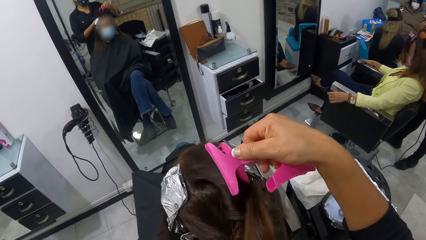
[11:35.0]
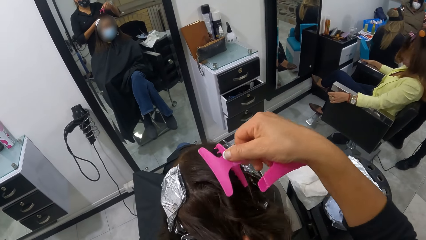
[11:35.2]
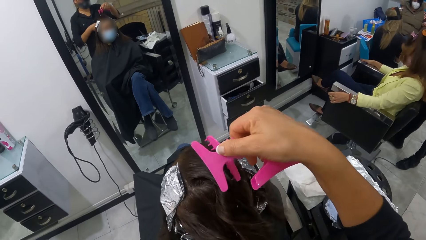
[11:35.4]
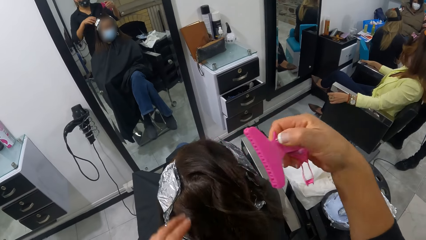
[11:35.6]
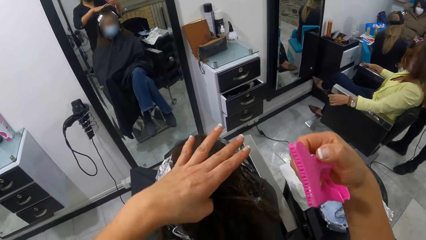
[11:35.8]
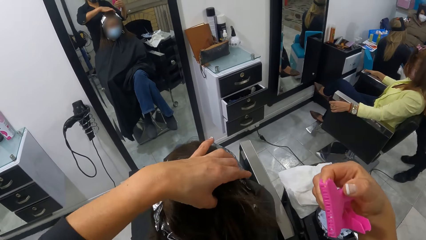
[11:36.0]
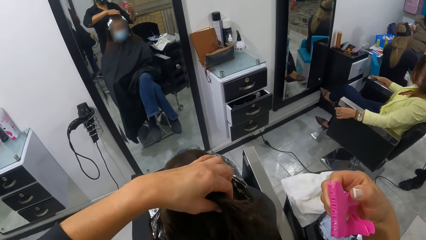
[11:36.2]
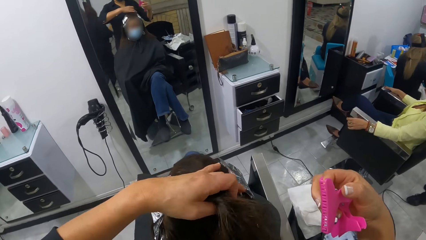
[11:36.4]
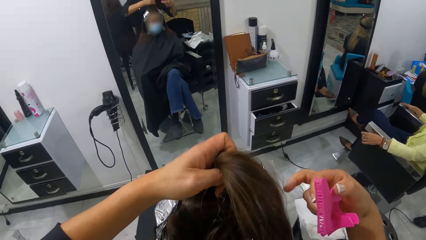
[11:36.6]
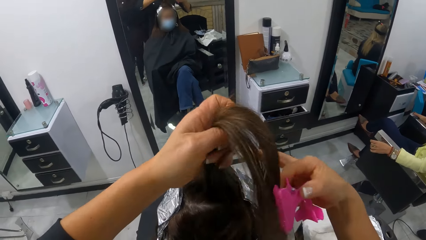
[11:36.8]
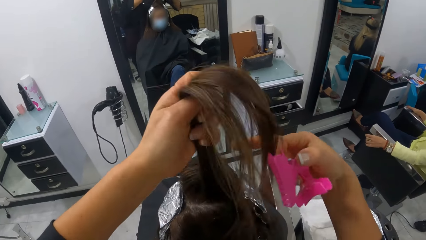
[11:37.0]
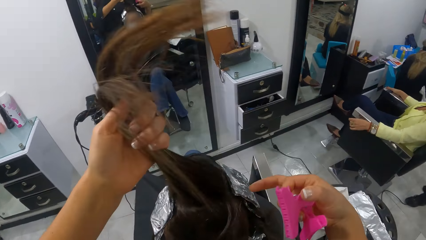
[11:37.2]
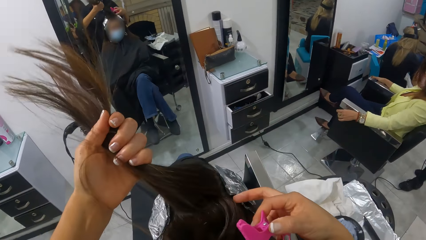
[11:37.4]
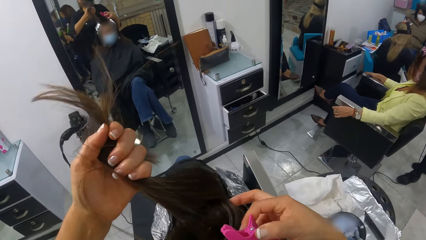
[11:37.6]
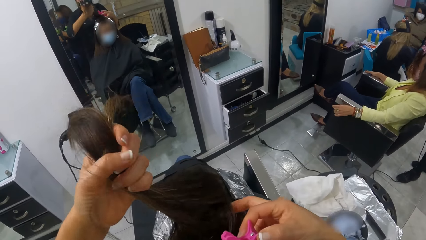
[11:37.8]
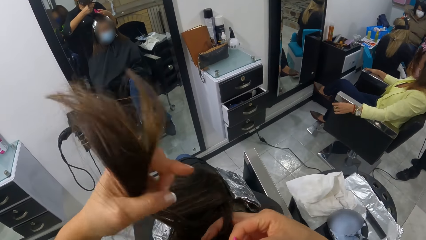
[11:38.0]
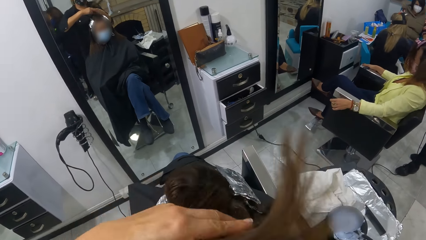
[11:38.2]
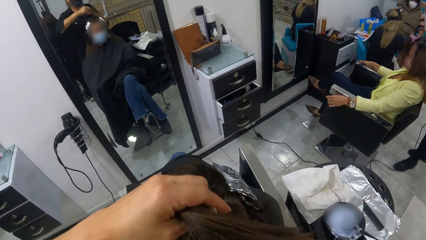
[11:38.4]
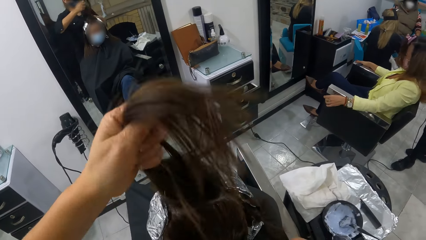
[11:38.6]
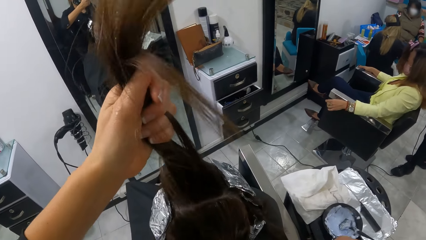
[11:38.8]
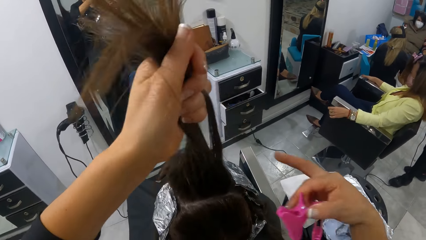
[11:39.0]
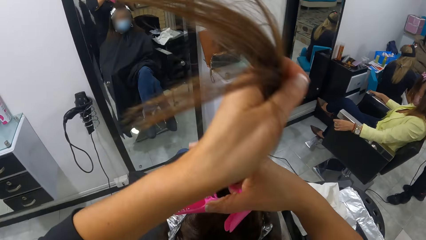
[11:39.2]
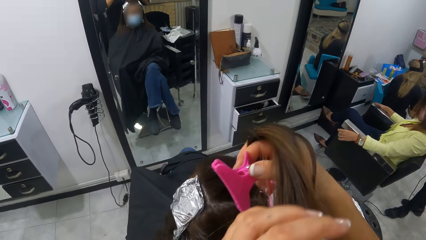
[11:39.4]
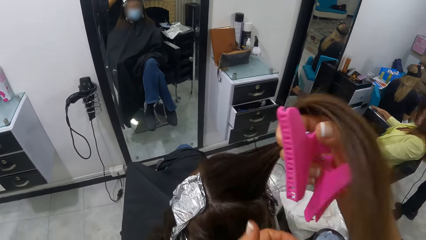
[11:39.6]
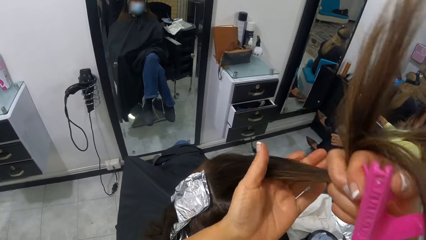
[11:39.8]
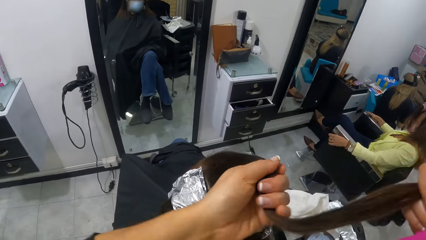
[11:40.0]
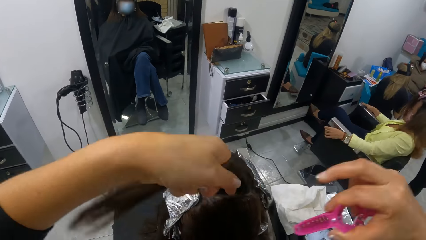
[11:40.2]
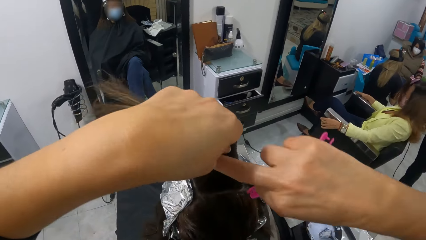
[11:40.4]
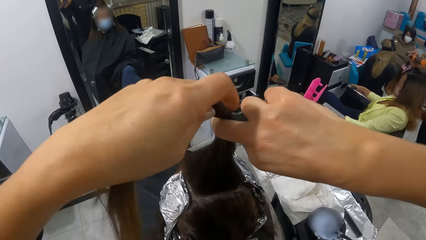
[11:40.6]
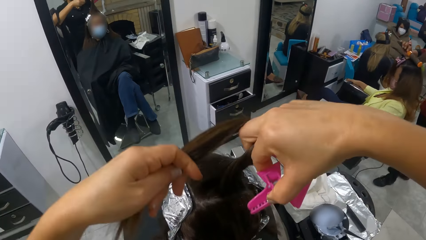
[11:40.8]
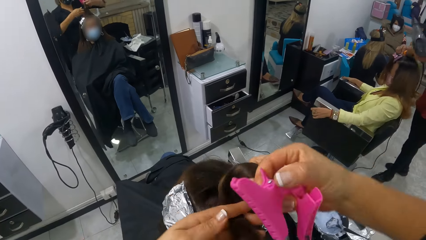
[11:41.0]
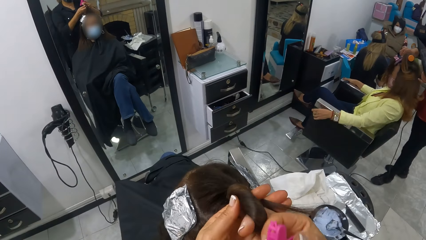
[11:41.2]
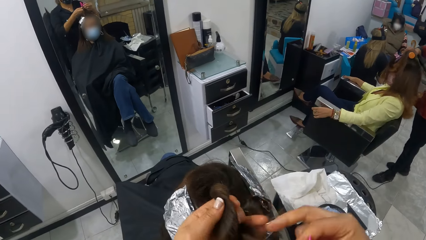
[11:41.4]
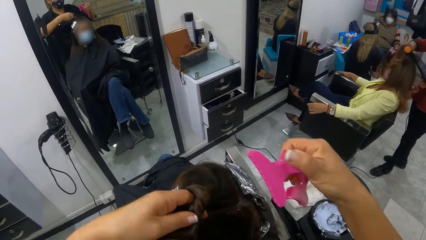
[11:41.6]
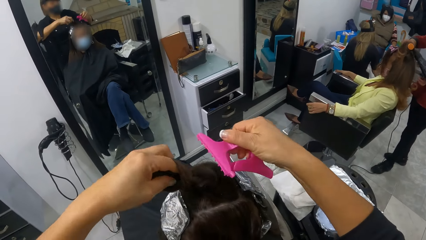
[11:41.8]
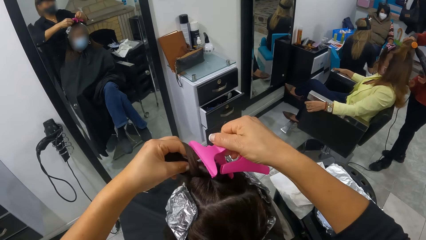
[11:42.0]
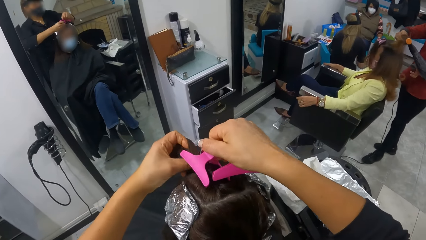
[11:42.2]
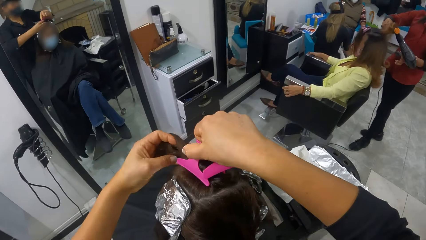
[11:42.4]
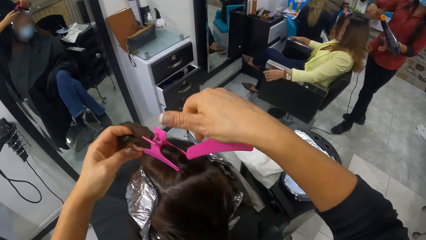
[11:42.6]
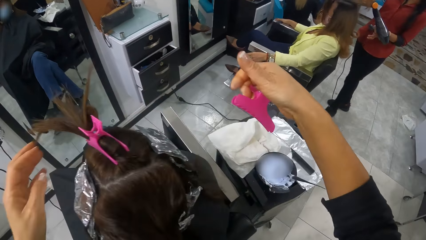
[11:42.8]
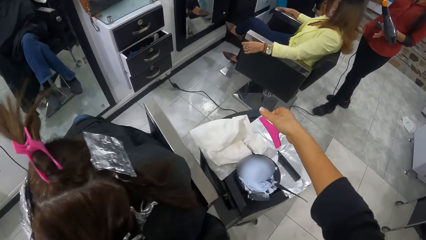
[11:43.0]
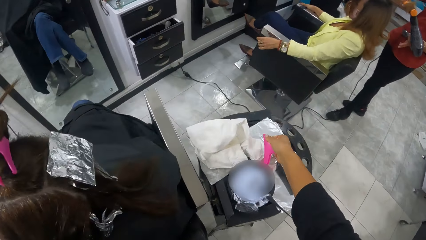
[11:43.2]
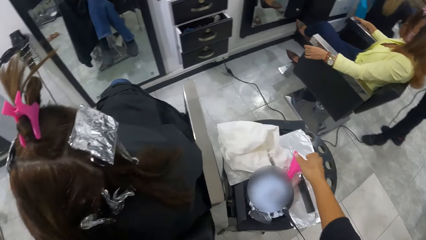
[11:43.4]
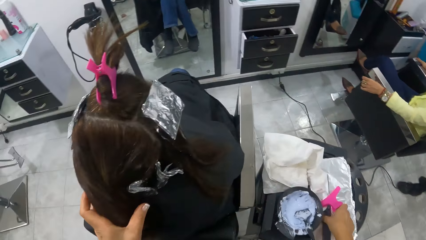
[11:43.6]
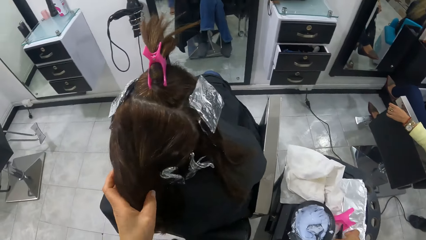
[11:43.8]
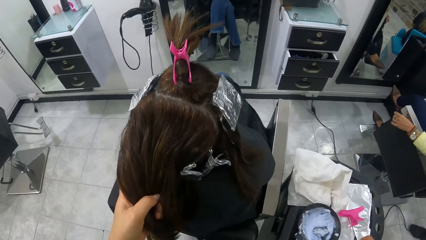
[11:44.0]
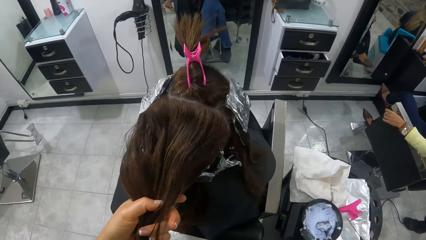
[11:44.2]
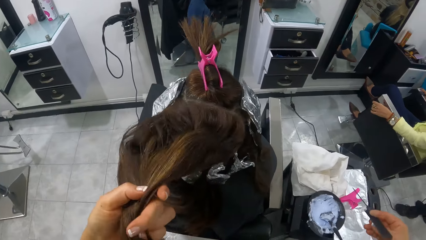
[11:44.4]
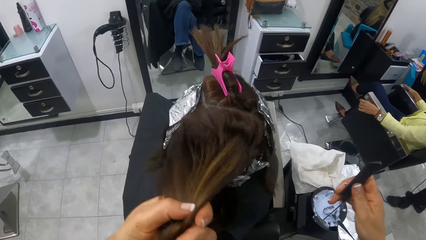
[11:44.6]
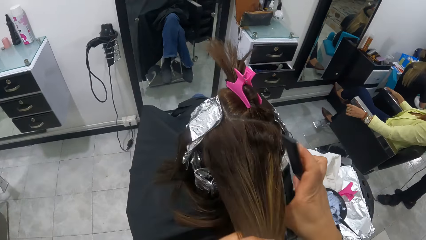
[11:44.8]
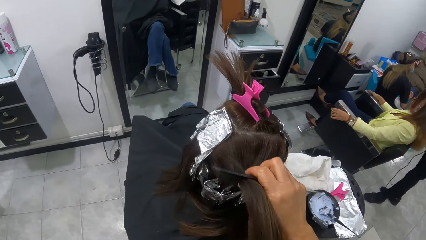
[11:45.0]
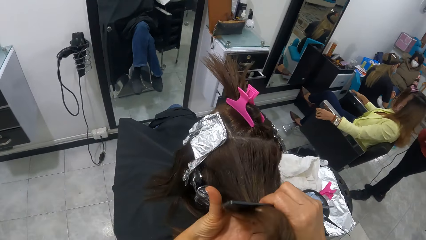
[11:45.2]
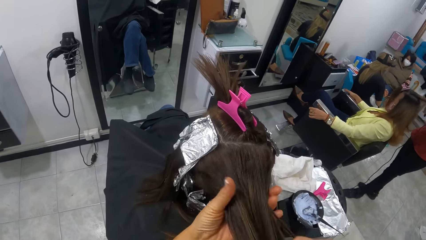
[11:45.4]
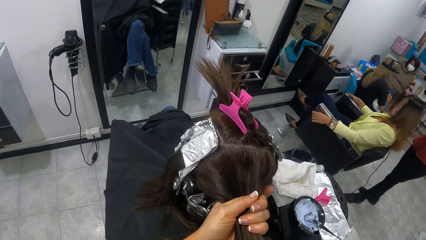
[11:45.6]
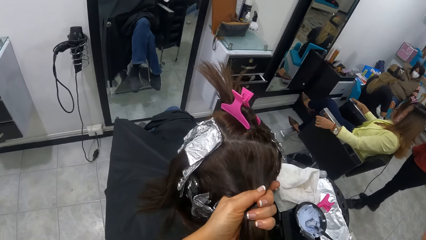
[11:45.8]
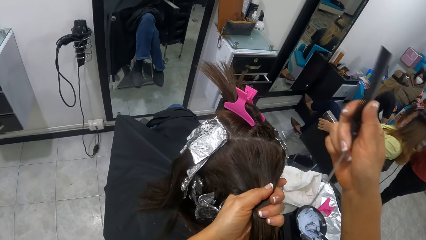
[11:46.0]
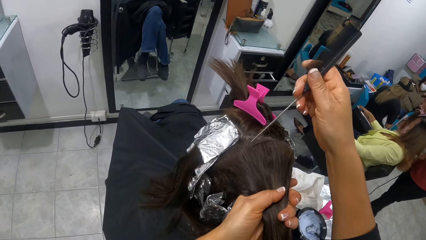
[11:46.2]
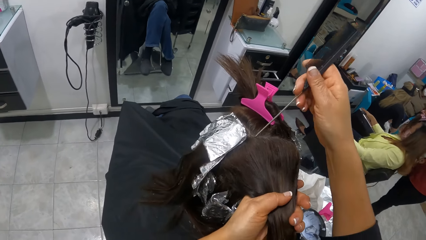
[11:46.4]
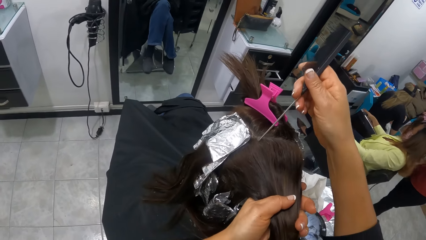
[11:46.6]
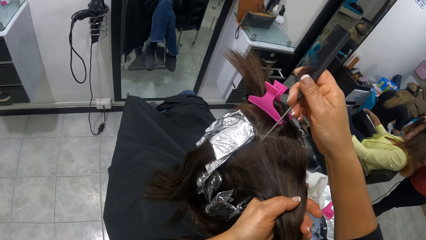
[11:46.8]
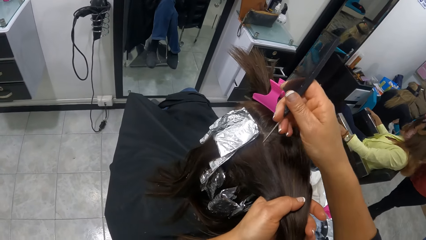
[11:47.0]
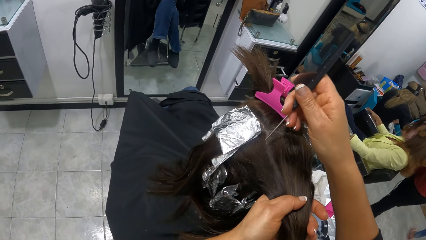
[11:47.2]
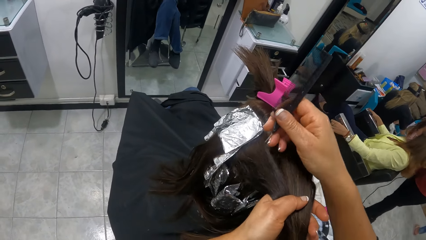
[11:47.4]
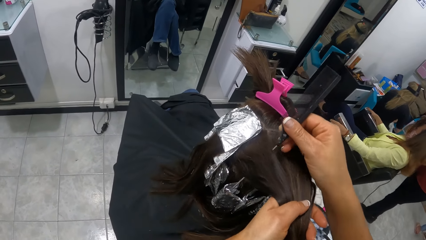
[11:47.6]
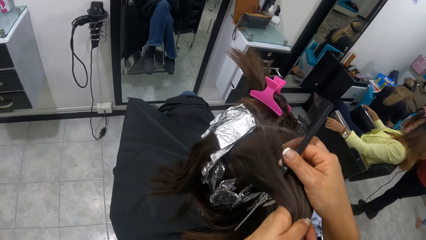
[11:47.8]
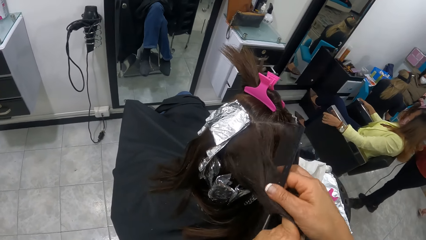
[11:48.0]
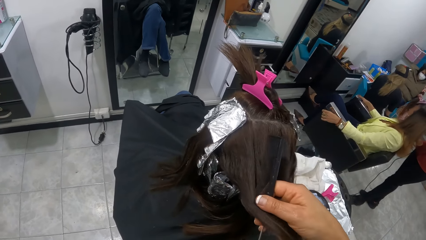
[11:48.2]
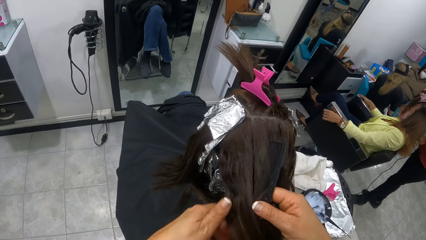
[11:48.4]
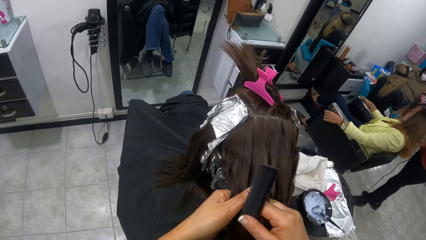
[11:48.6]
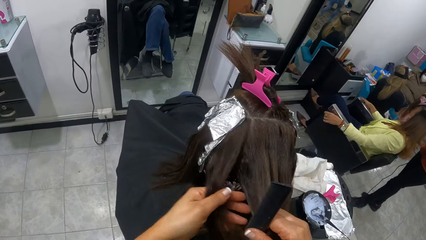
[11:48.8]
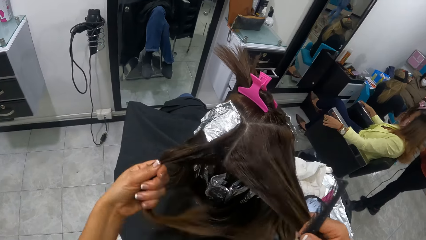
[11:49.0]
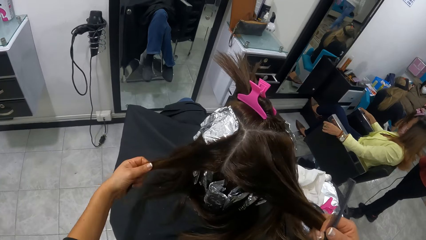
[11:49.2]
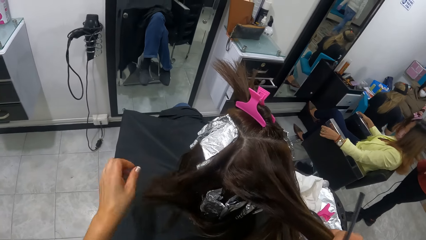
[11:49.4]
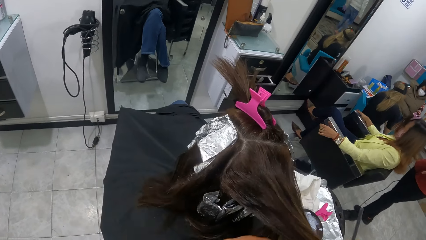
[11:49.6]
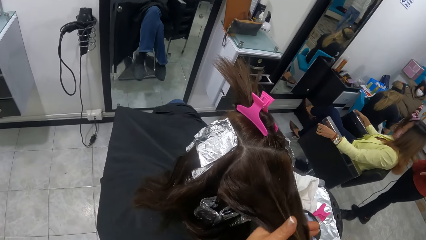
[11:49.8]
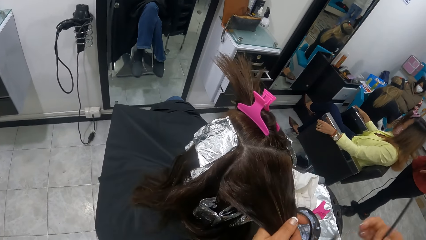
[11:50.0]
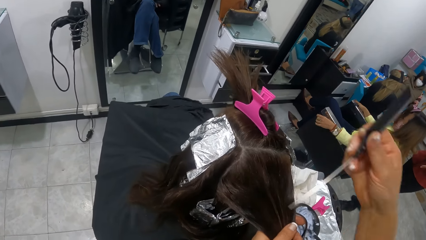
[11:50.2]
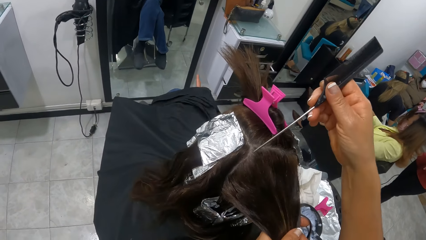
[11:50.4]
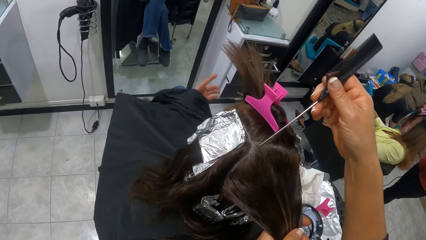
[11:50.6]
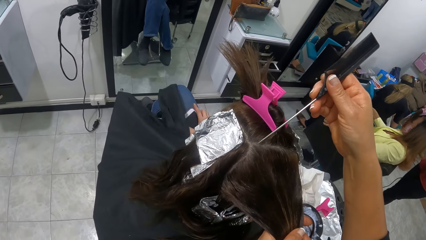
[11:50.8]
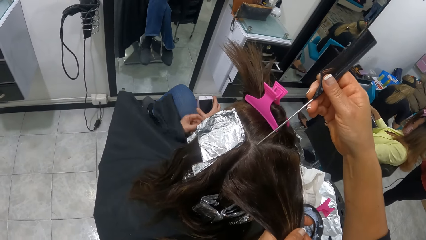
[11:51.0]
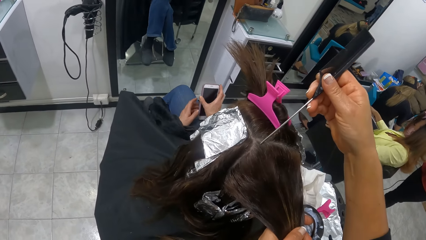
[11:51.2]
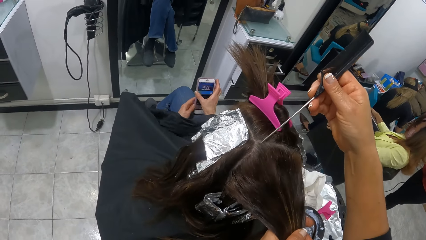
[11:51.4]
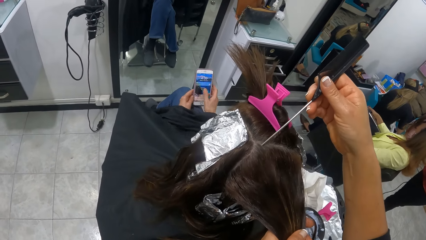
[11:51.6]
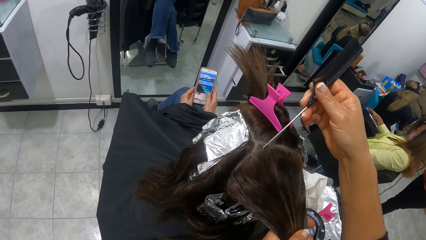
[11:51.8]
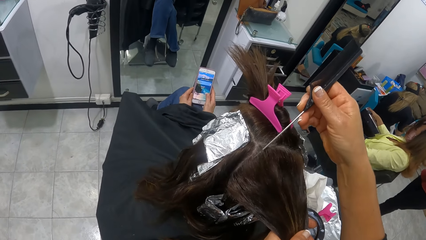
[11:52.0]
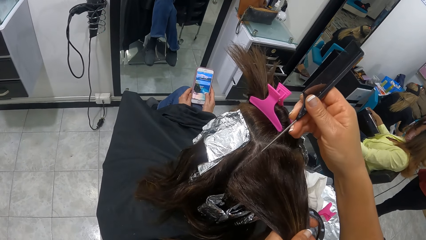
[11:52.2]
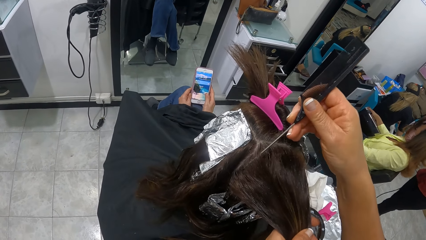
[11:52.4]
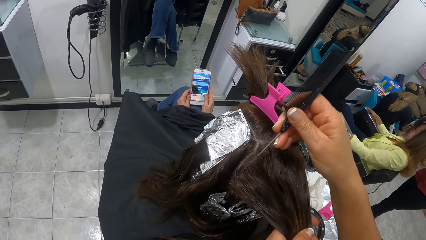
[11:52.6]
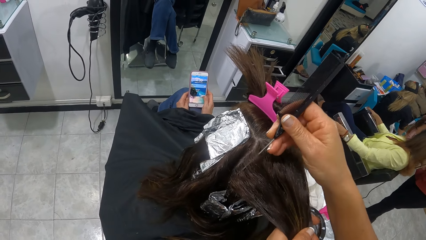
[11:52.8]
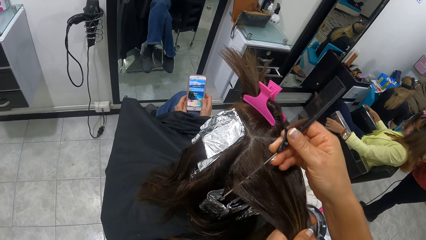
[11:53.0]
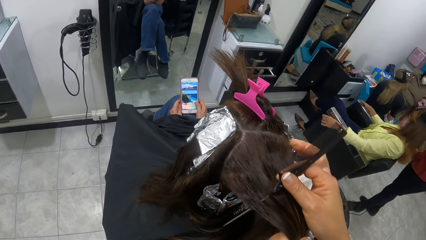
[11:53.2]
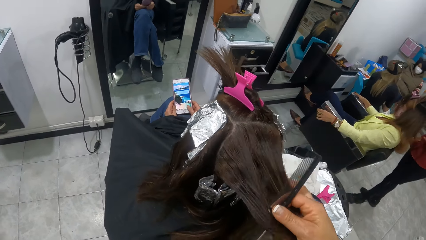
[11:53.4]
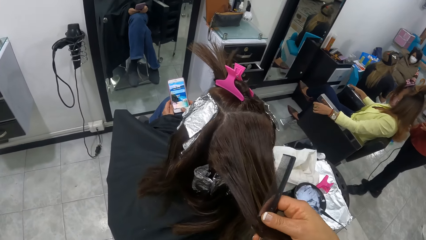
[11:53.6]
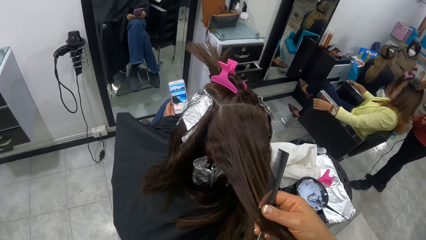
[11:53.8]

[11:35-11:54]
The camera wearer unclips the woman's hair from a clip with her right hand. She adjusts the hair crib. She holds the woman's hair with her left hand. She adjusts the hair. She straightens the woman with both hands. She twists the woman's hair with both hands. Another woman holds the hair of a third woman with a hair brush in her right hand. The other woman blow dries the hair of the third woman with a blow dryer in her left hand. The camera wearer clips the first woman's hair with the clip with her right hand. She holds the hair with the hair crib. She places the clip in her right hand on the table. She picks the comb on the table with her right hand. She holds the woman's hair with her left hand. She combs the woman's hair with the comb with her right hand. She straightens the hair with the comb. She divides the woman's hair with the comb in her right hand. The woman pulls out a phone from under a cloth with her right hand. The woman holds the phone with both hands and operates the phone with both hands. The camera wearer separates the hair with the comb.
